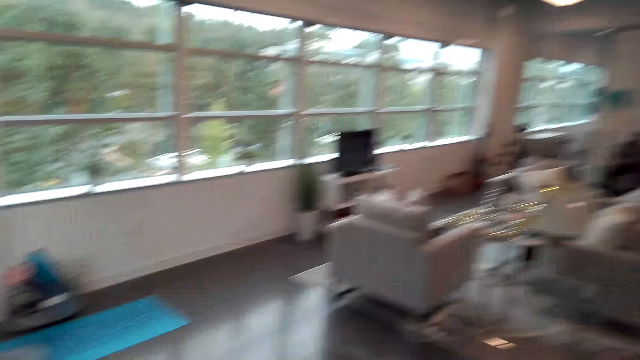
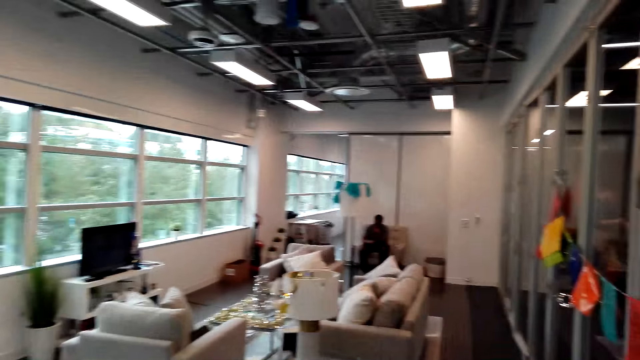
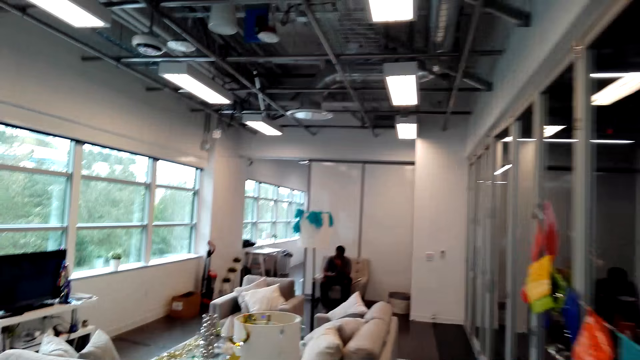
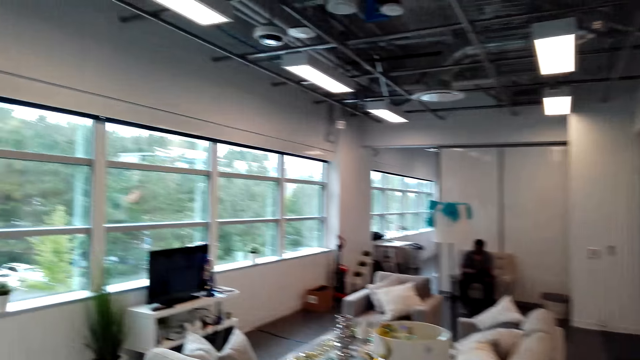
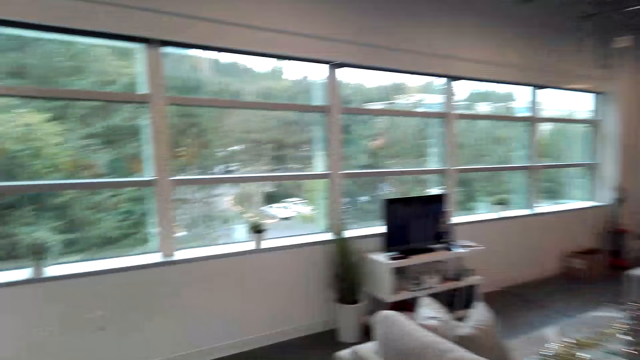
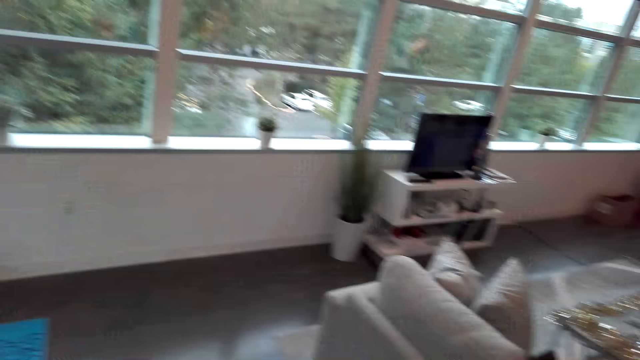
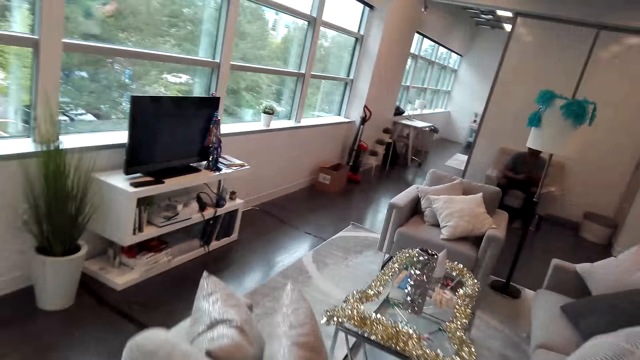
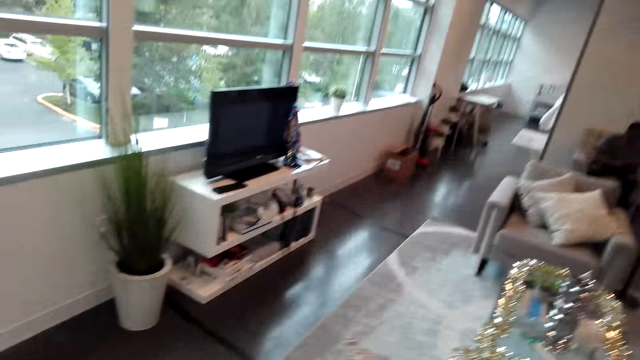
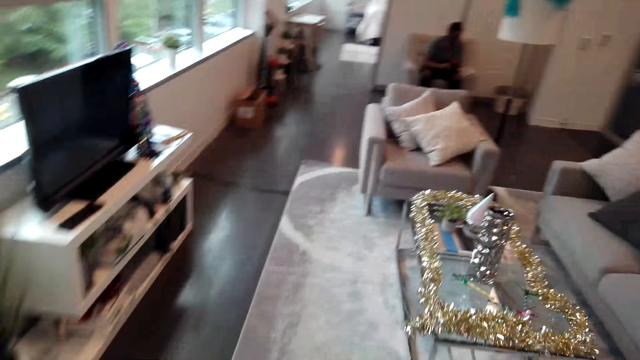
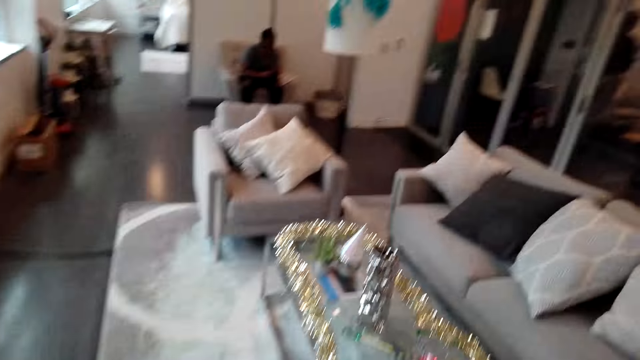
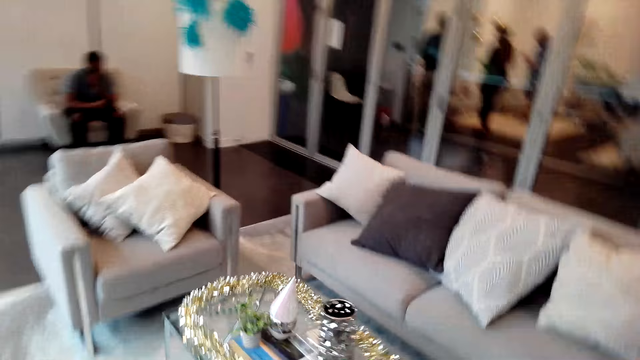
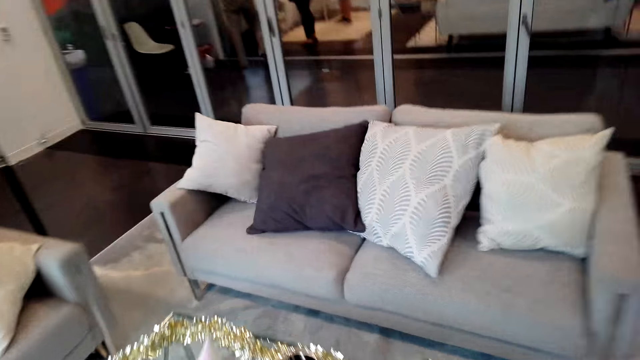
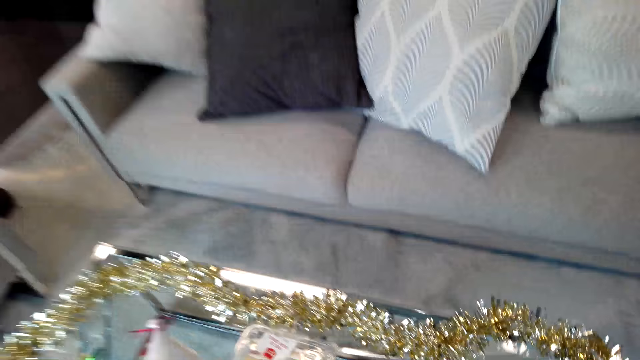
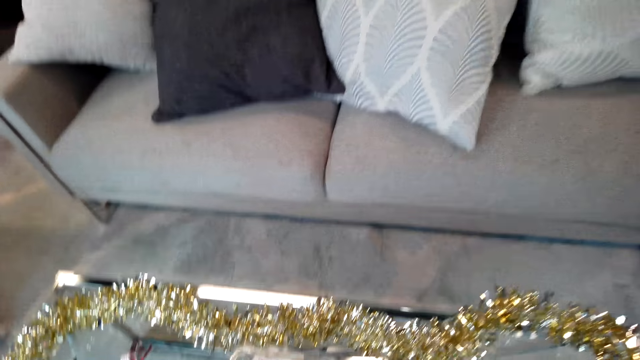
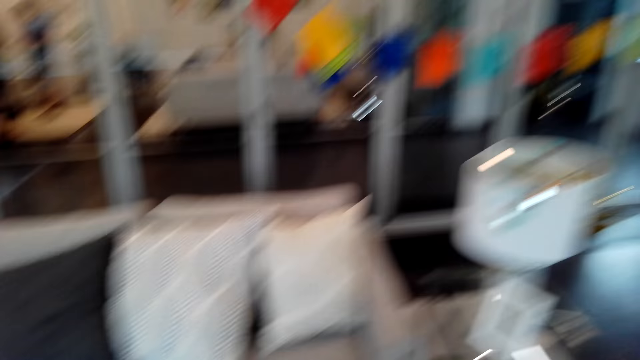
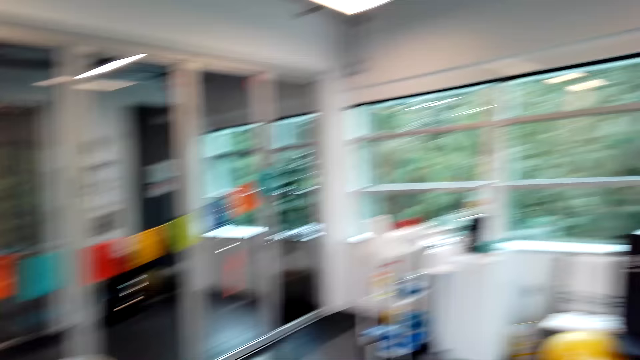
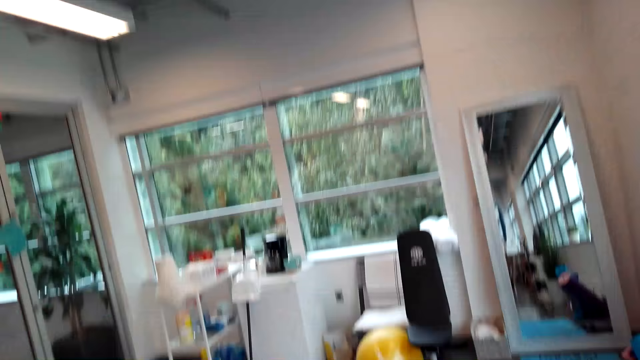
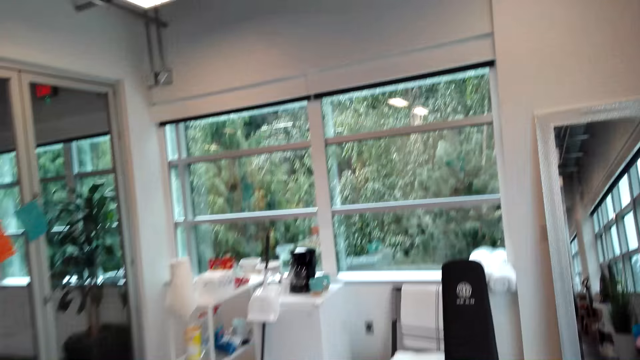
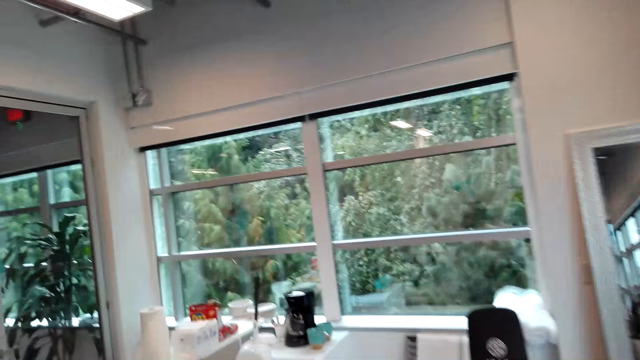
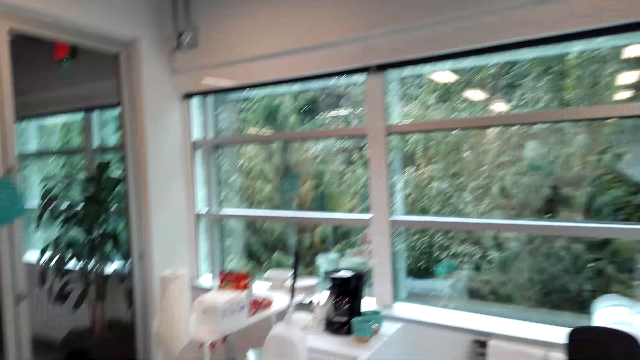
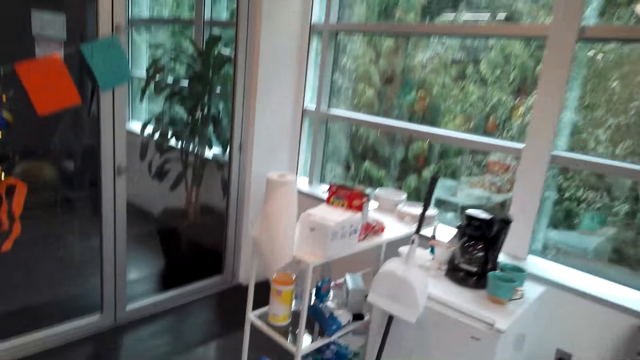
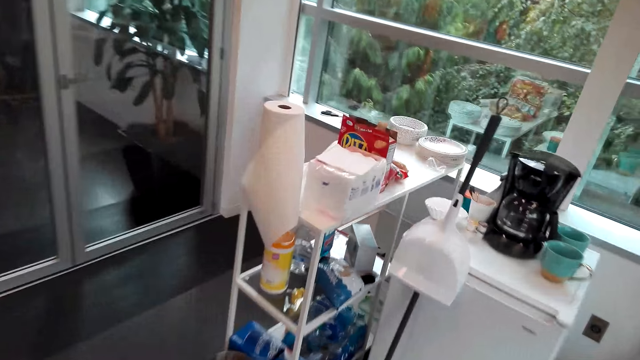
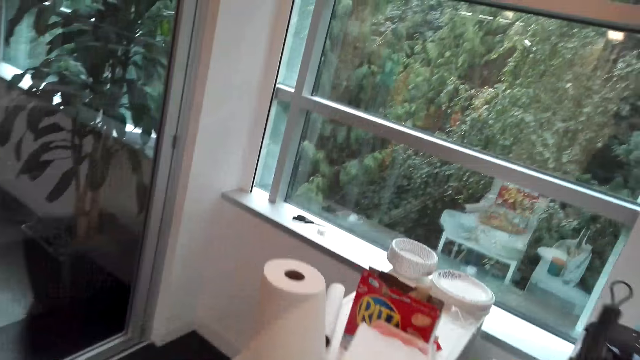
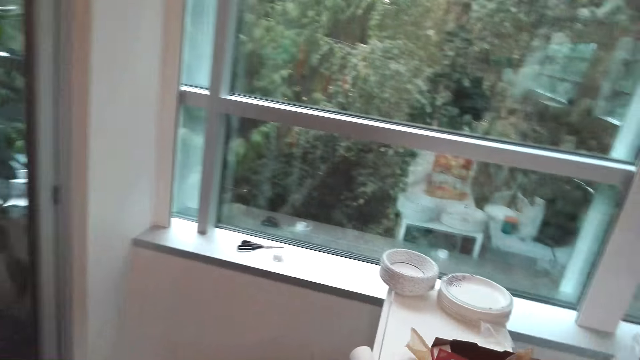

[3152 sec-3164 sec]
The camera wearer walks around the house. They put the plate on the table. They walk around the house again.

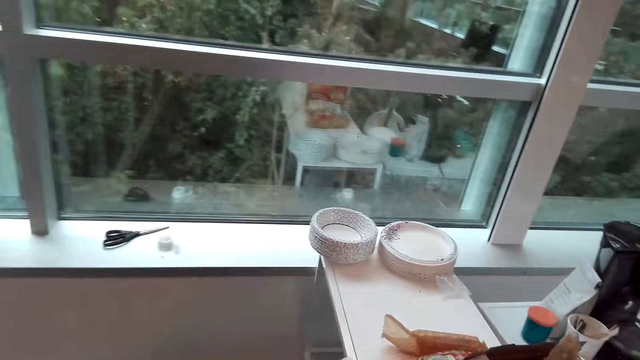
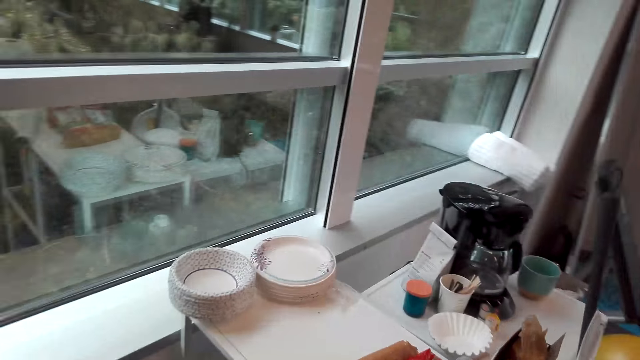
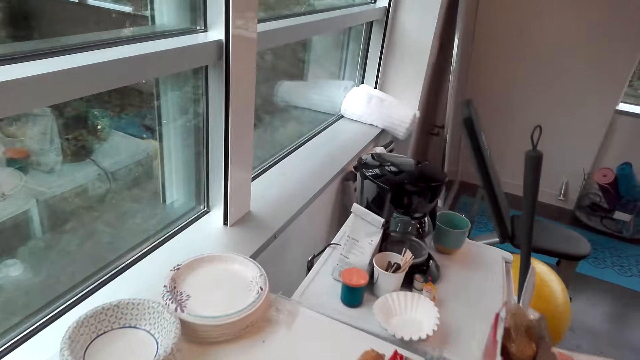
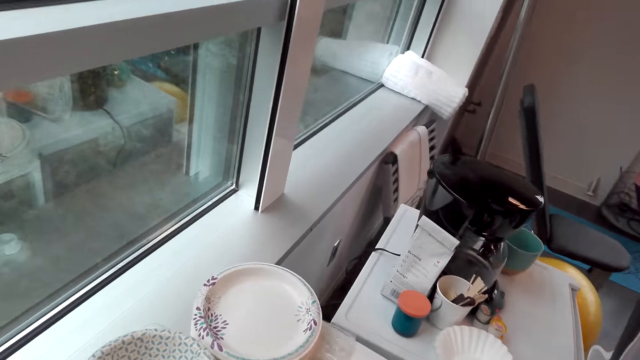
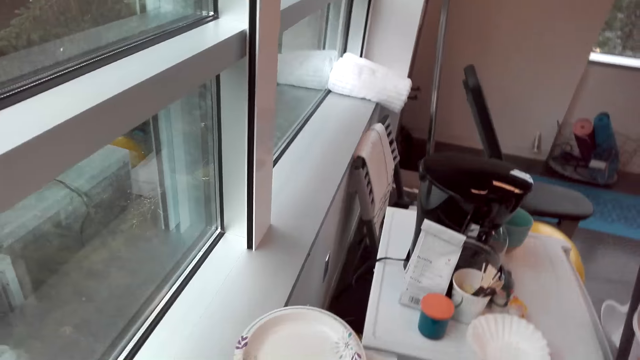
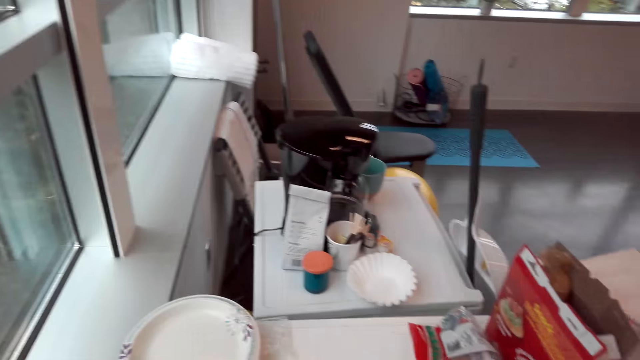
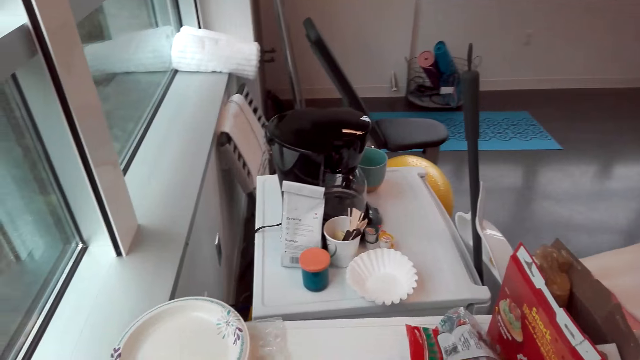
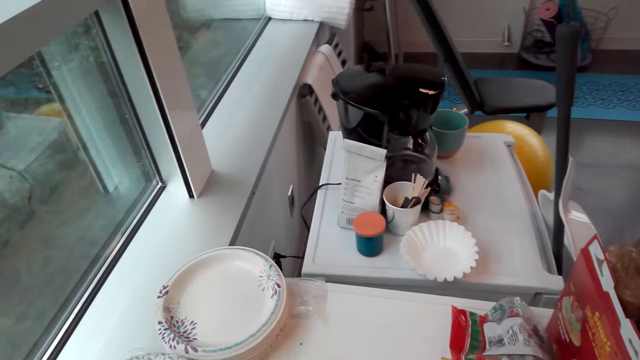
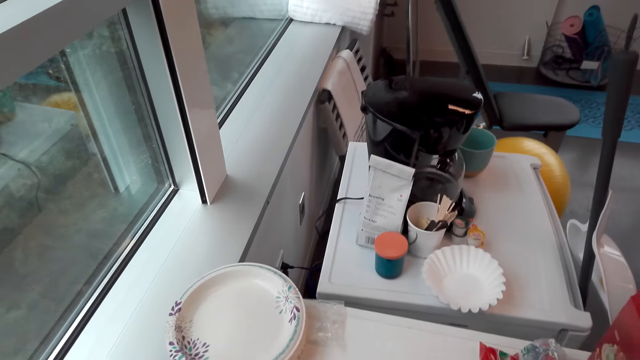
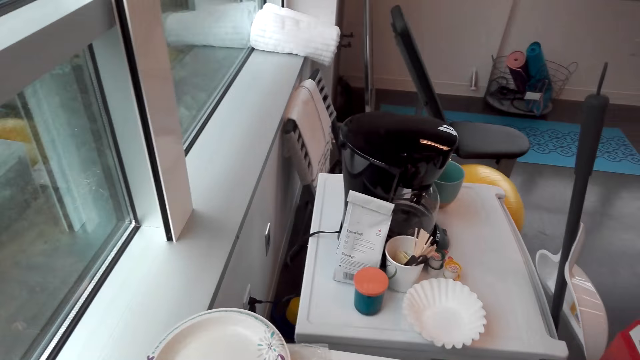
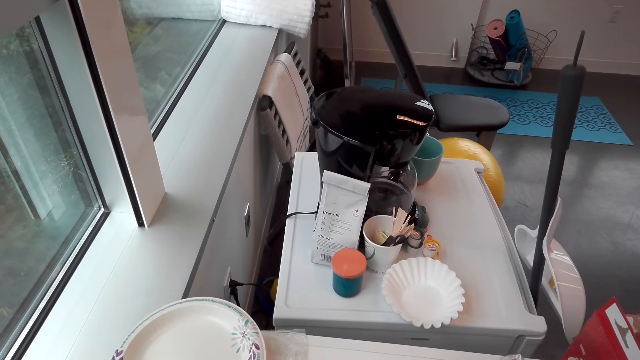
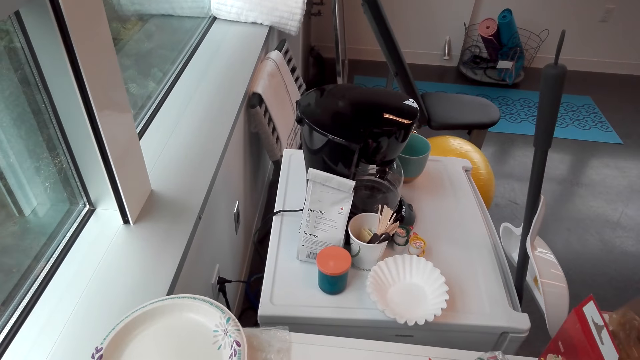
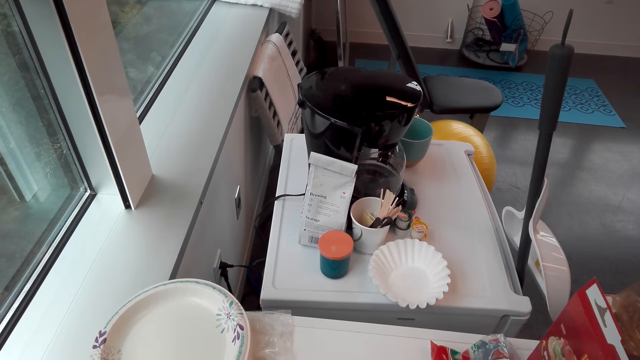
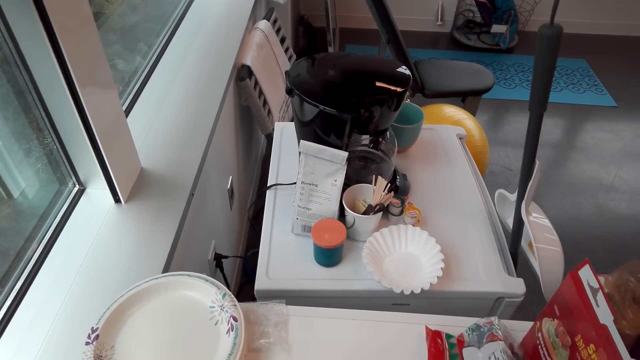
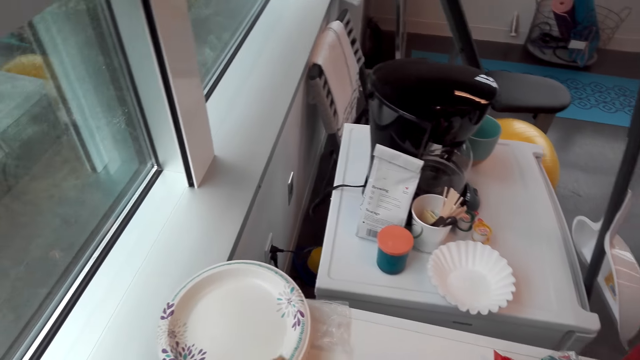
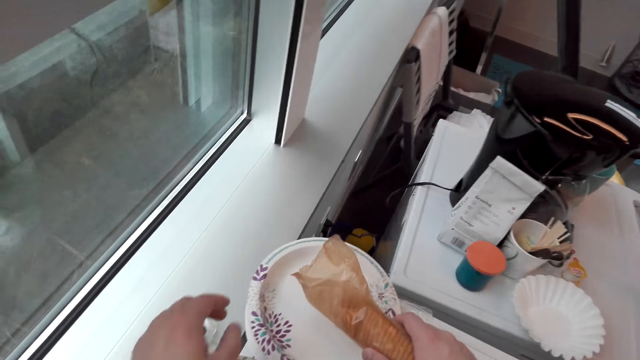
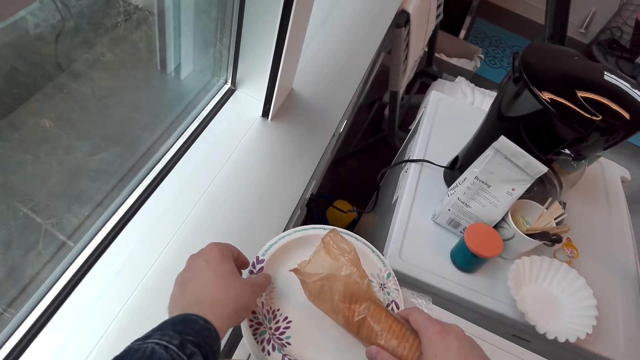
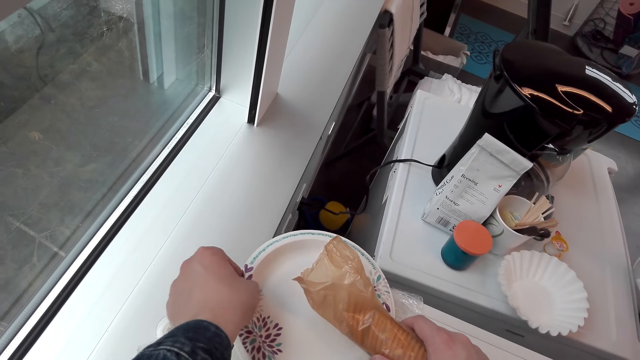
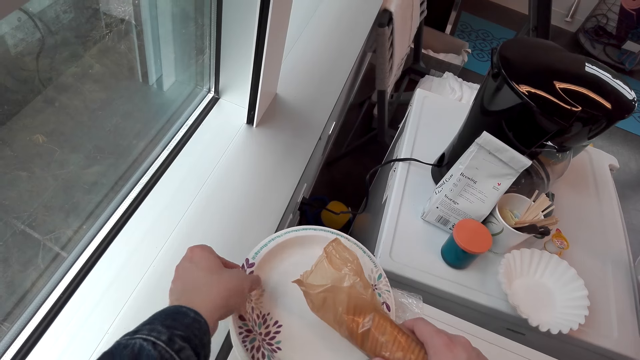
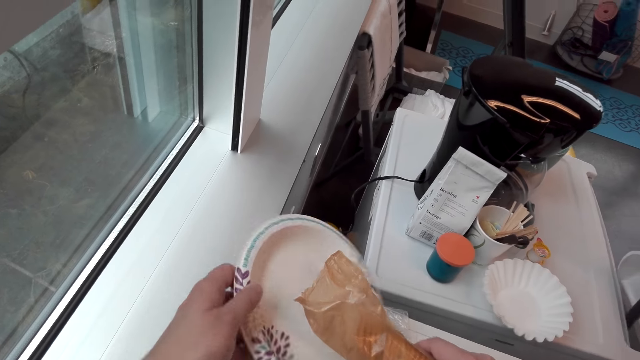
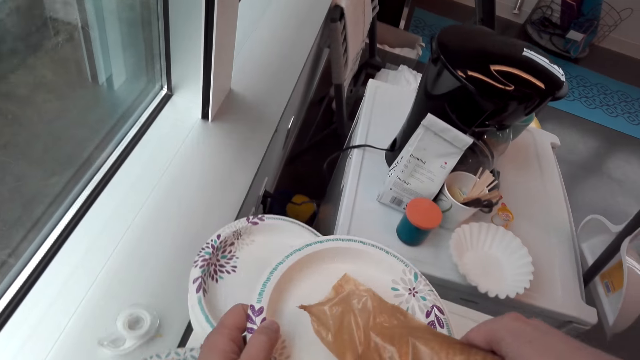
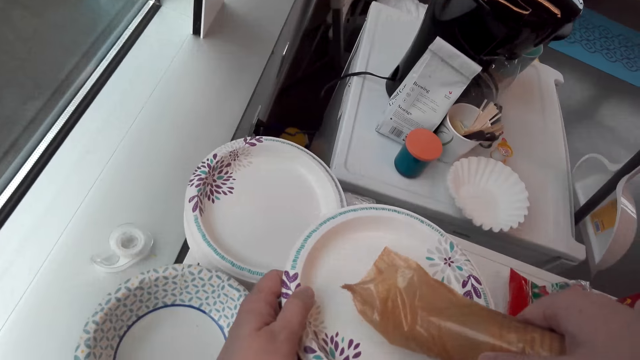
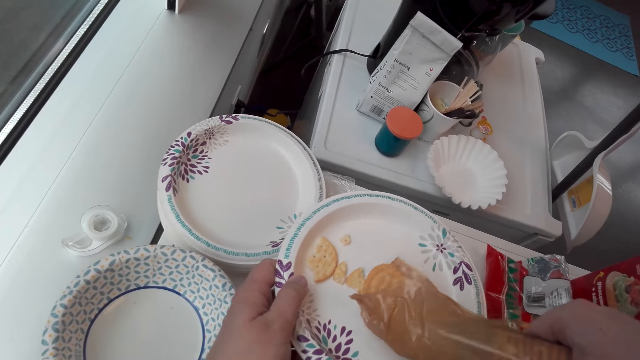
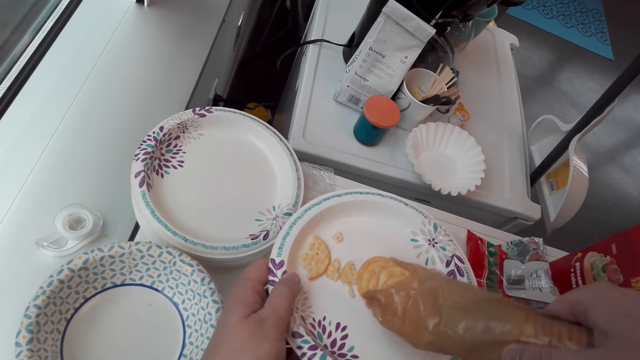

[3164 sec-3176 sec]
The camera wearer takes a package. They put the biscuits on the plate. They take a plate. They pour the biscuits on the plate.
